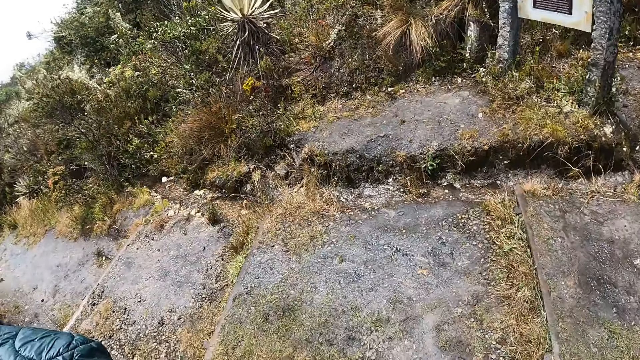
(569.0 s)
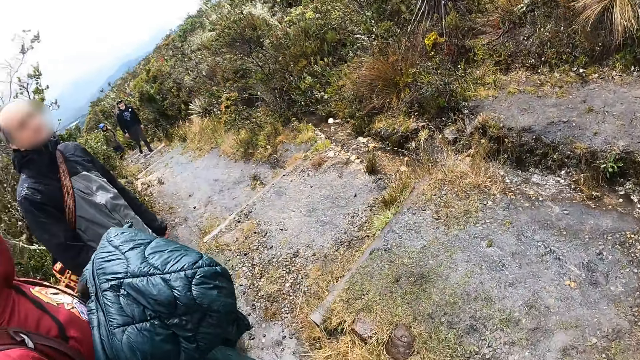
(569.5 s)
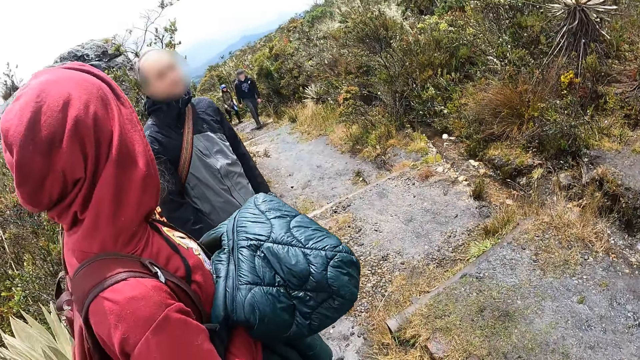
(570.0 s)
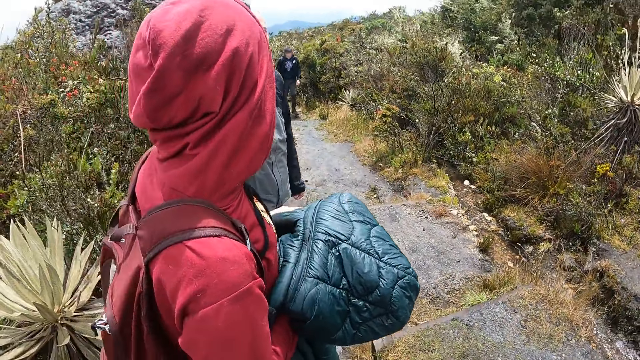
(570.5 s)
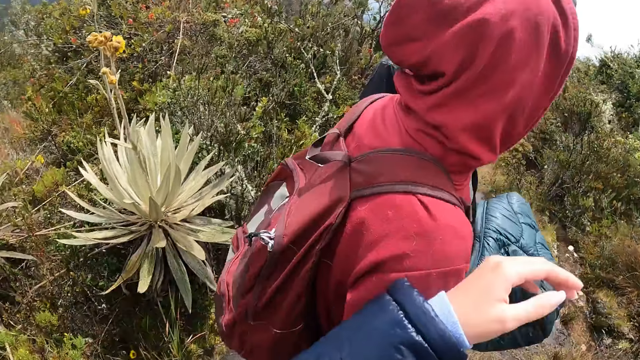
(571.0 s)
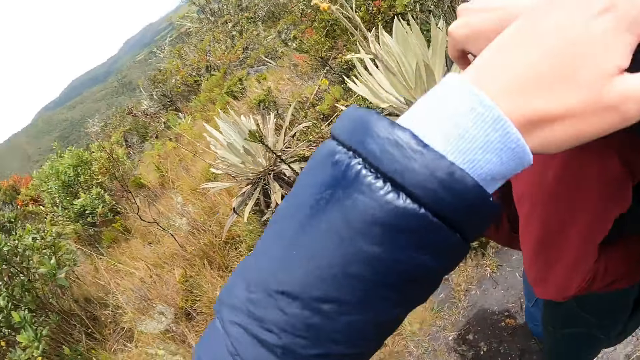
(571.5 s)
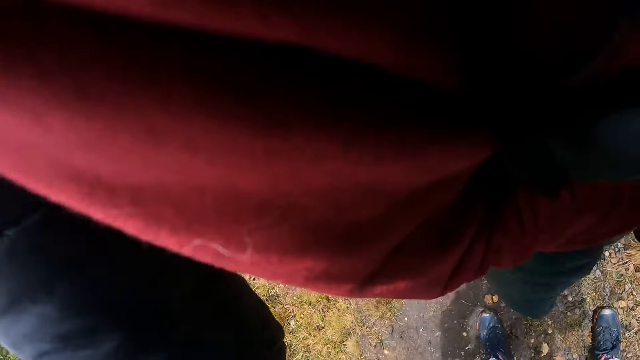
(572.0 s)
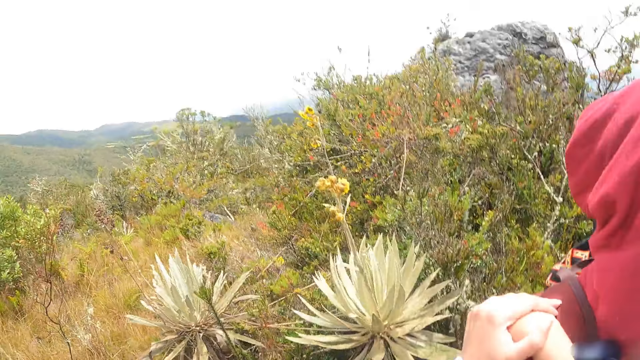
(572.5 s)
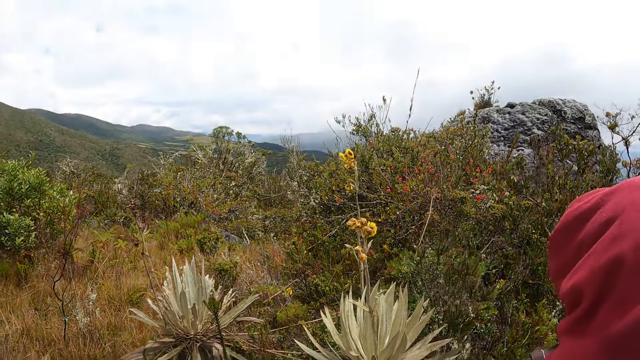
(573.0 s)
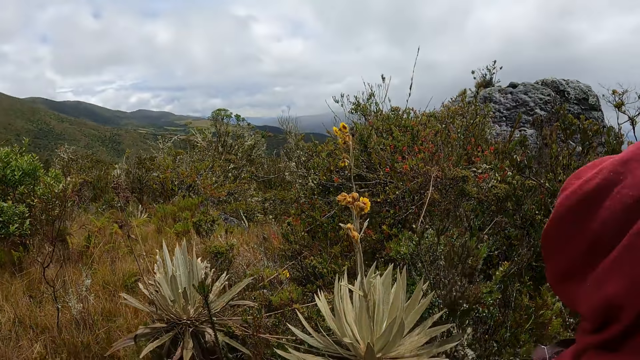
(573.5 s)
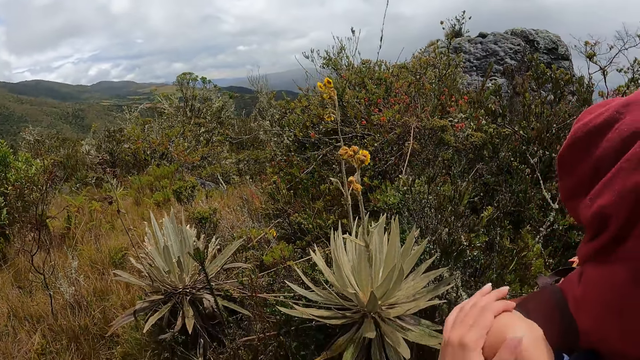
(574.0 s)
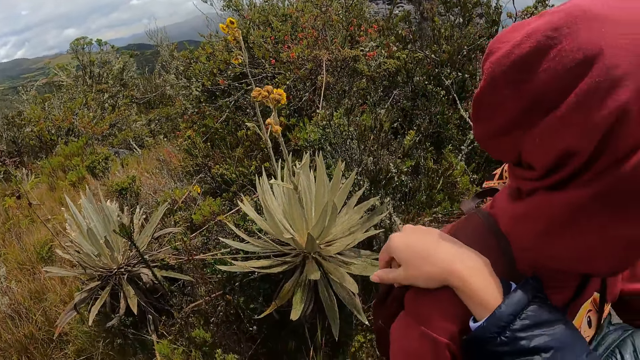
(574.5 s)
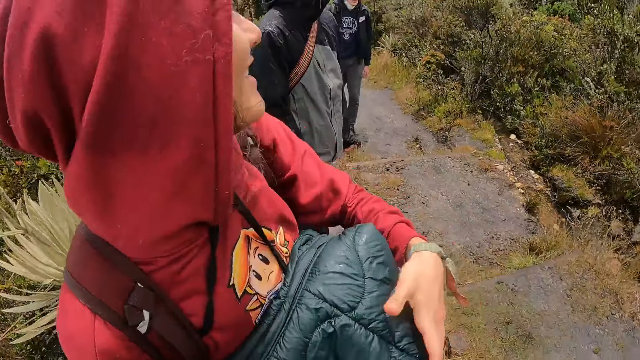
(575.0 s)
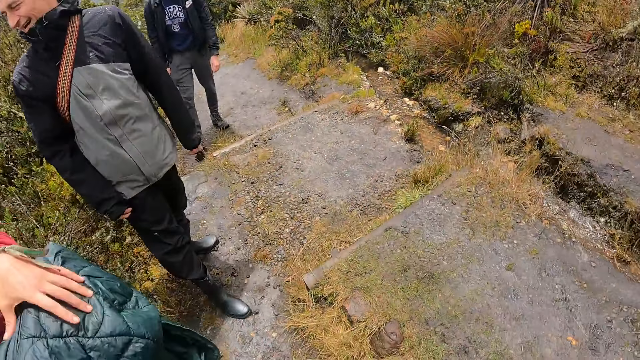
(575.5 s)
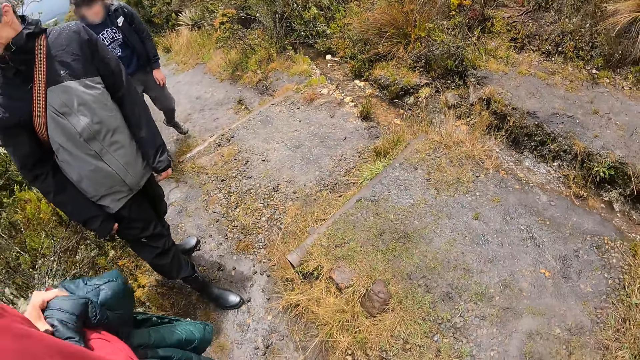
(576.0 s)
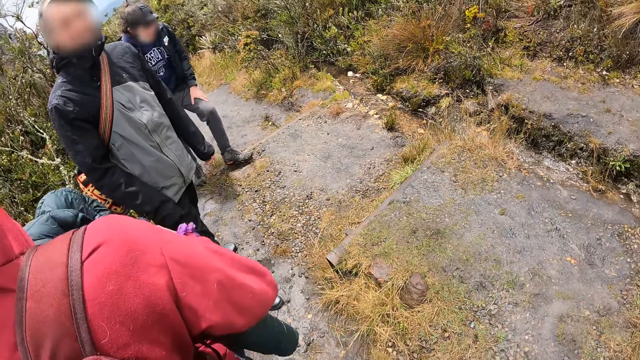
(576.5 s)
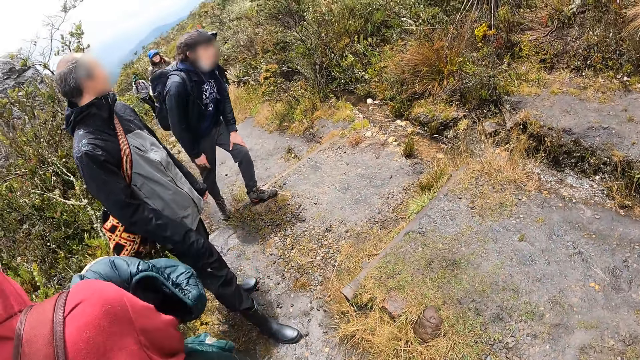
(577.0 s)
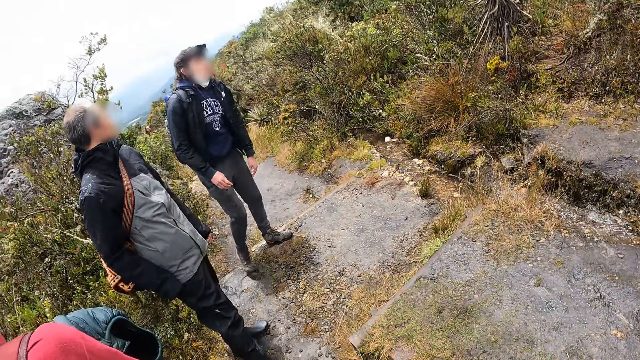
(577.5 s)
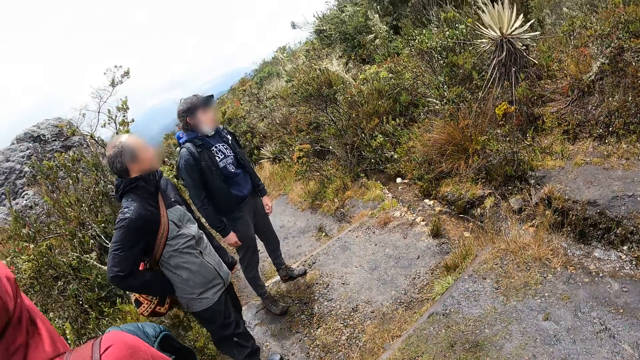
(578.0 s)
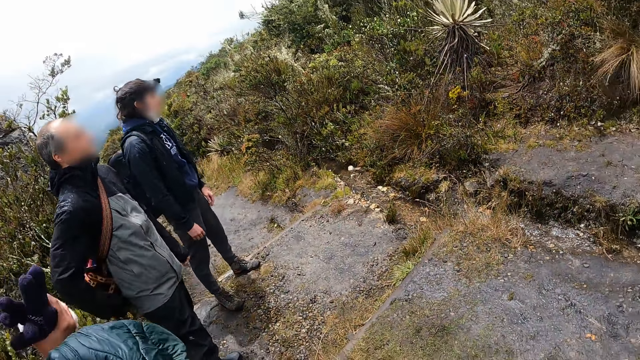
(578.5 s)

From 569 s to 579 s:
The camera wearer turns to a group of people. They place both hands on the shoulder of the woman. They turn to the group of people.

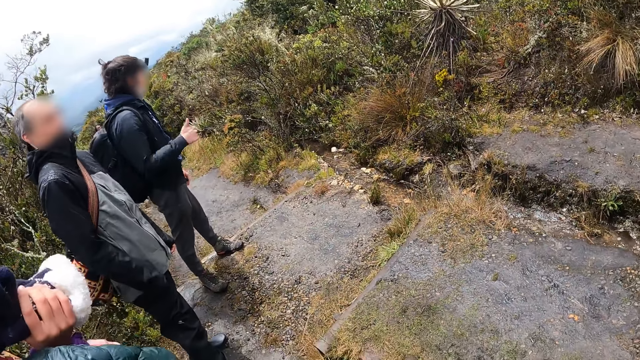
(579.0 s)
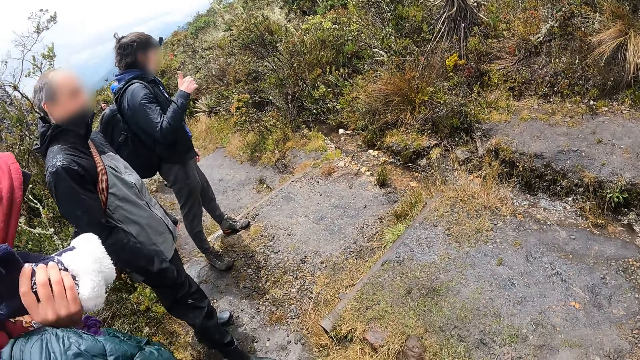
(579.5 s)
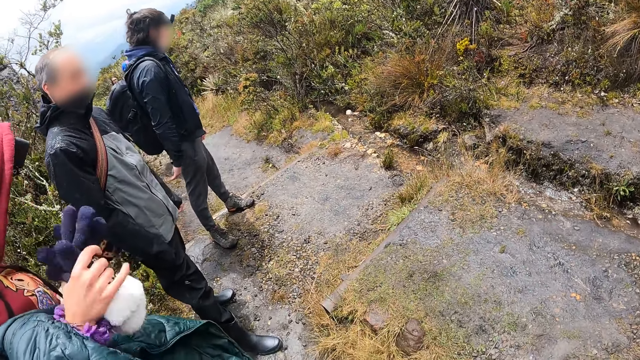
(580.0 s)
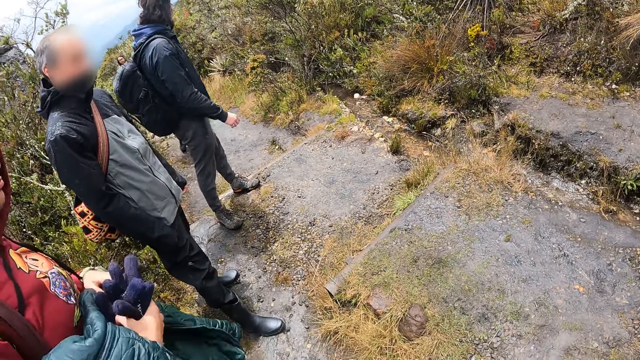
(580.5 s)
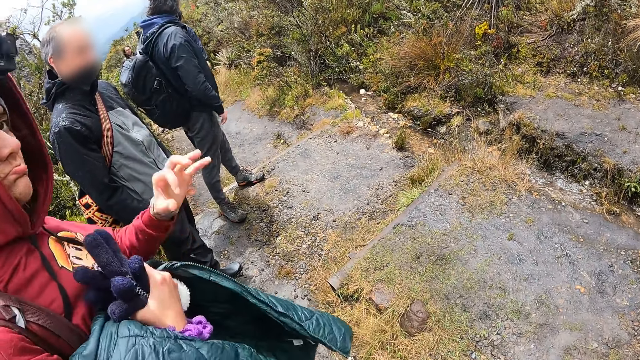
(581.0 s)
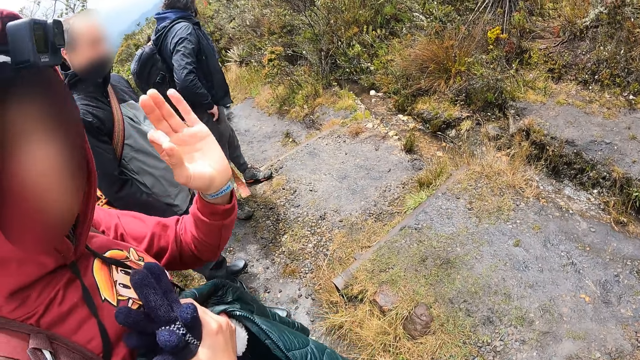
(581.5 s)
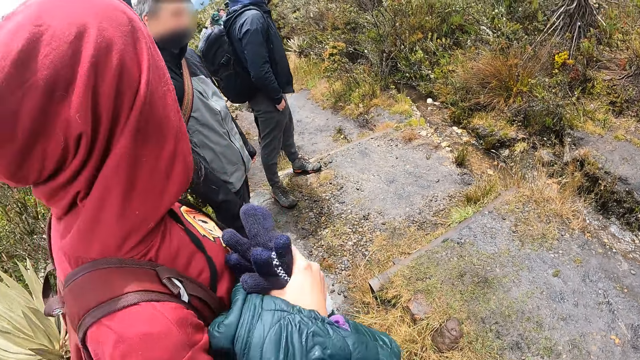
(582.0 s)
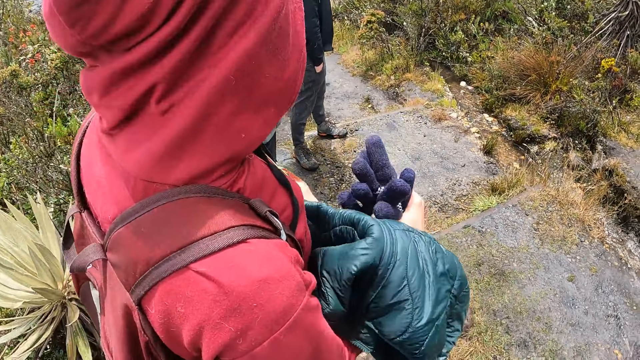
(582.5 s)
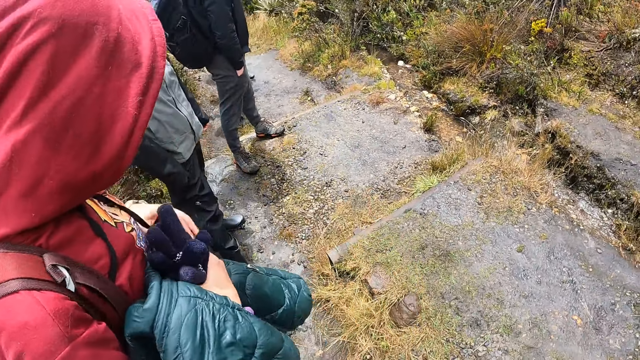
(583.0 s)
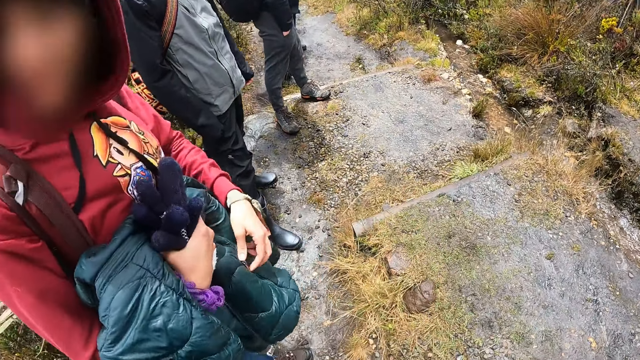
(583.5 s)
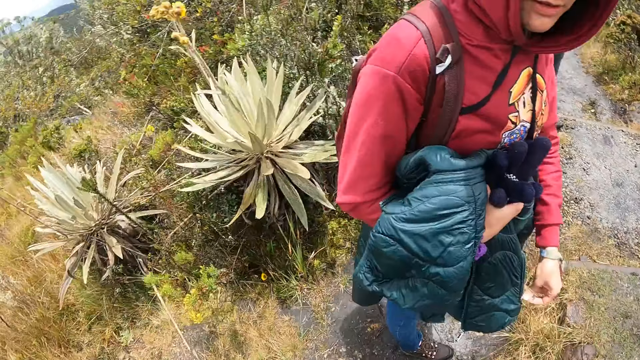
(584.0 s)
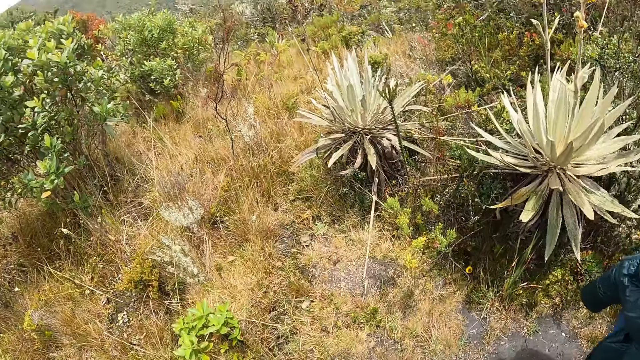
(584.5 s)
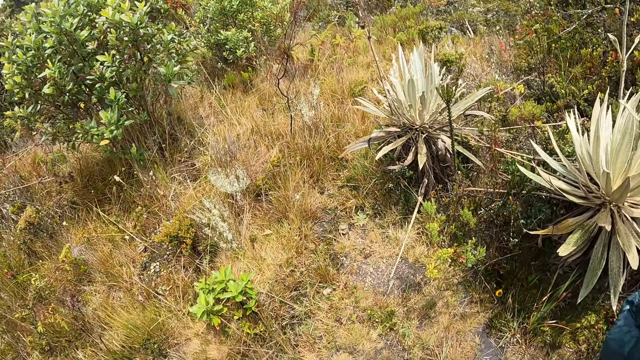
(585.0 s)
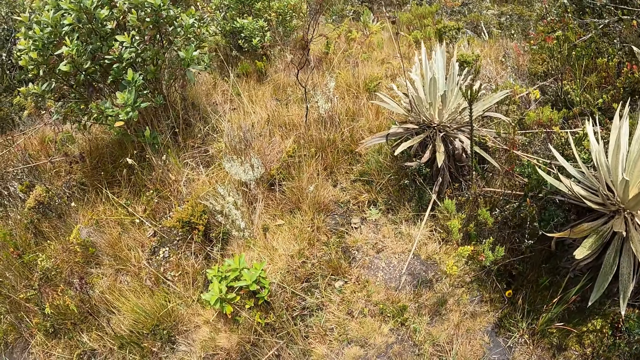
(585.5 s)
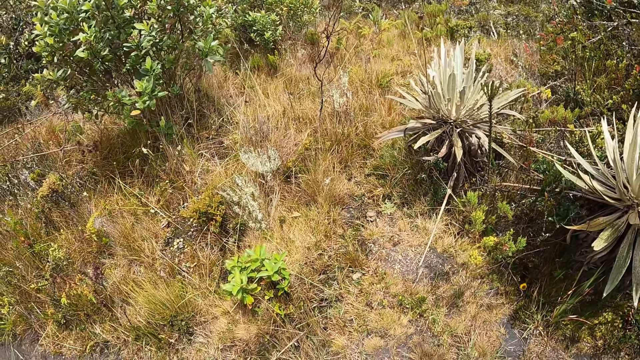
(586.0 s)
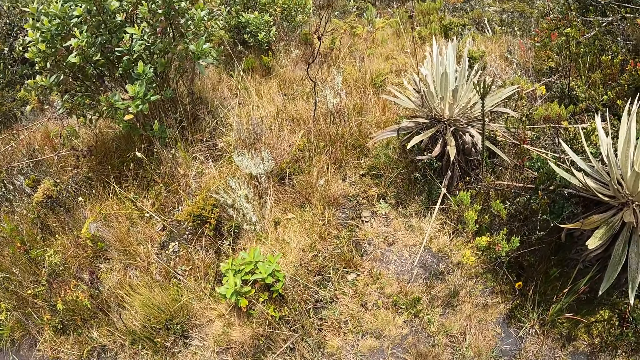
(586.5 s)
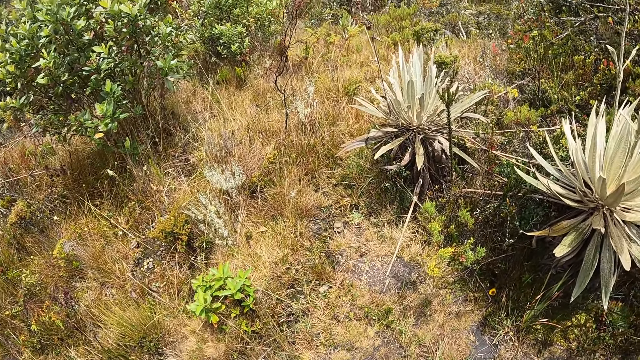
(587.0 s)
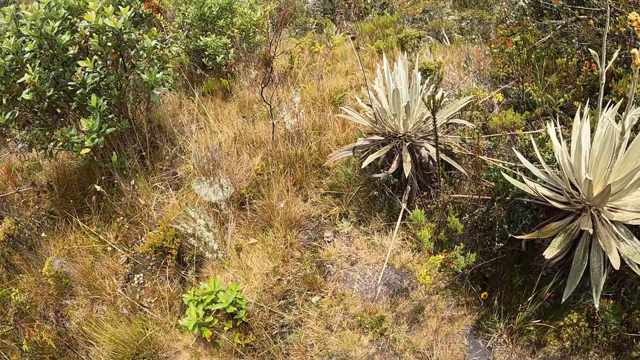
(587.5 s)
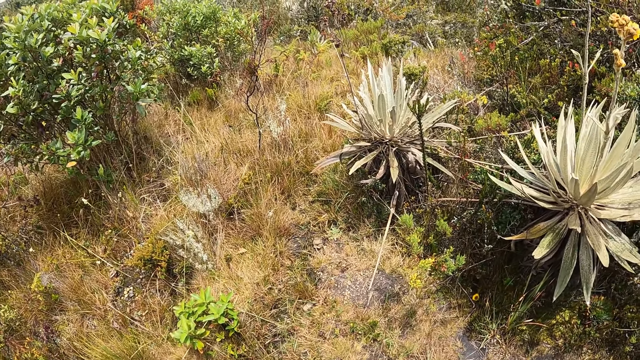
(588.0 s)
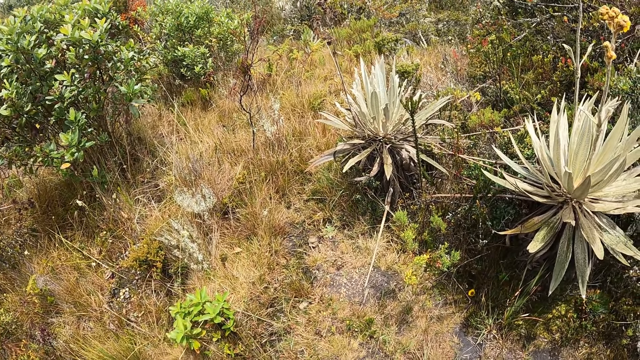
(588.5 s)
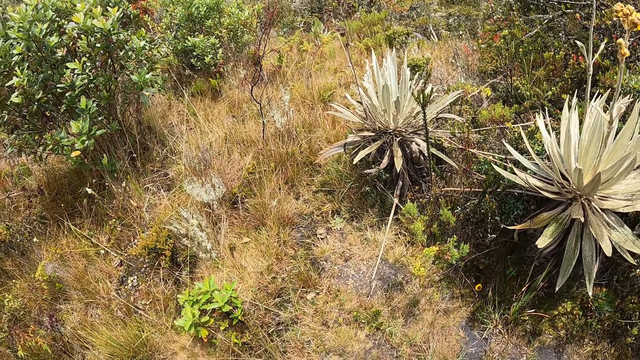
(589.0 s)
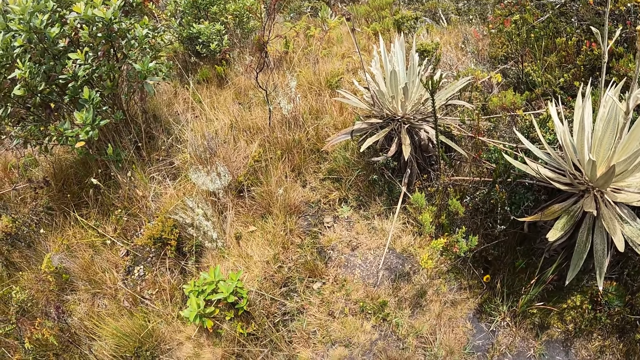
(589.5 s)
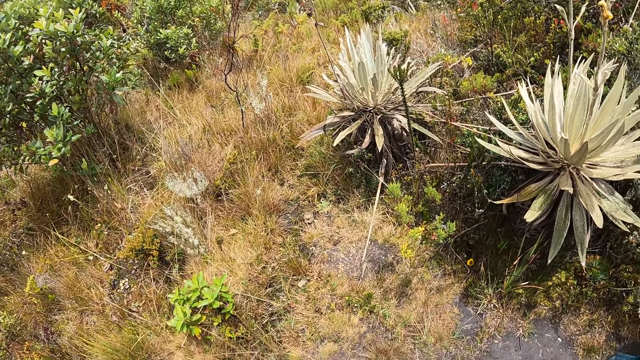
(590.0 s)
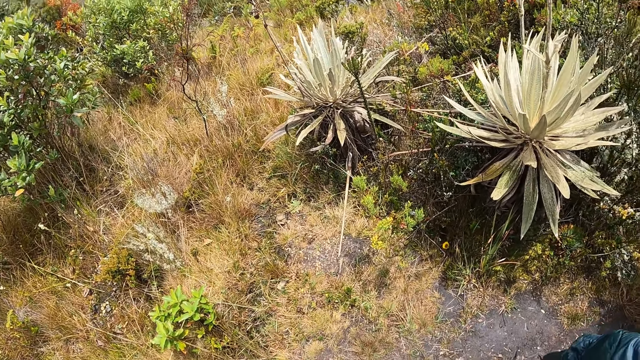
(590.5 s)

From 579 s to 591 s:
The woman signals to the camera wearer. The camera wearer looks around.
